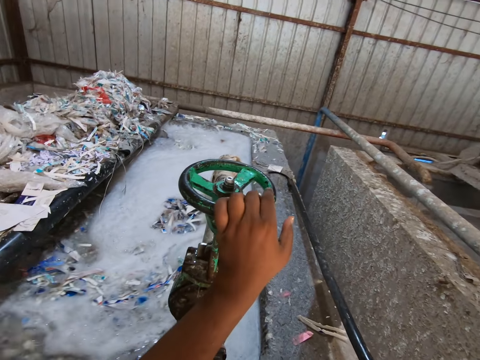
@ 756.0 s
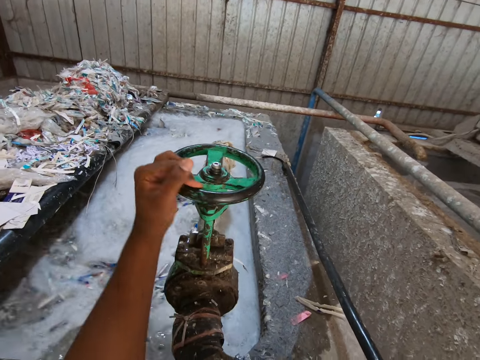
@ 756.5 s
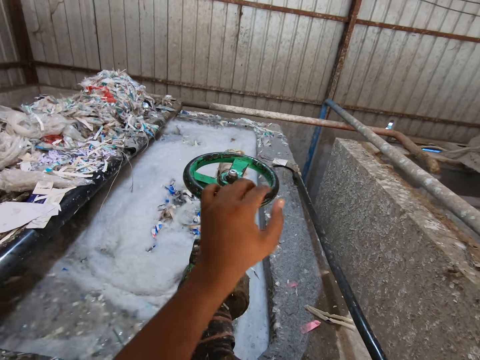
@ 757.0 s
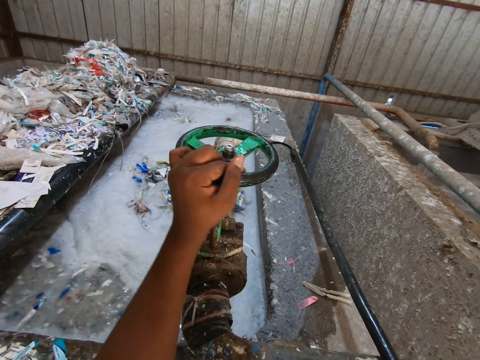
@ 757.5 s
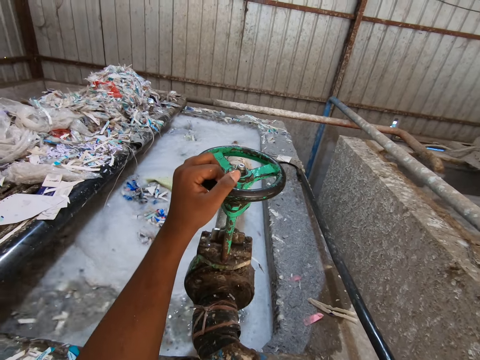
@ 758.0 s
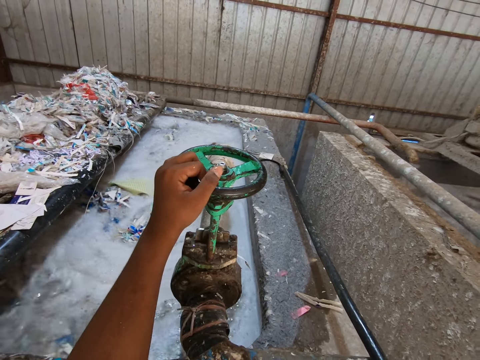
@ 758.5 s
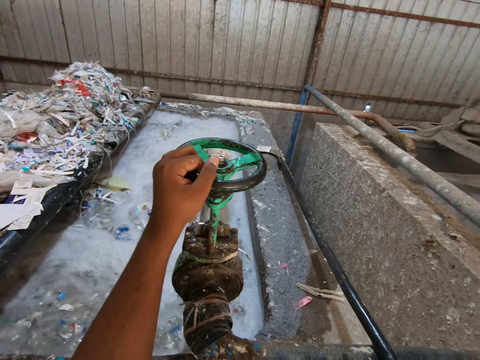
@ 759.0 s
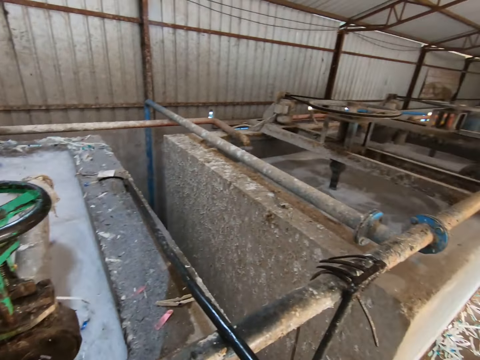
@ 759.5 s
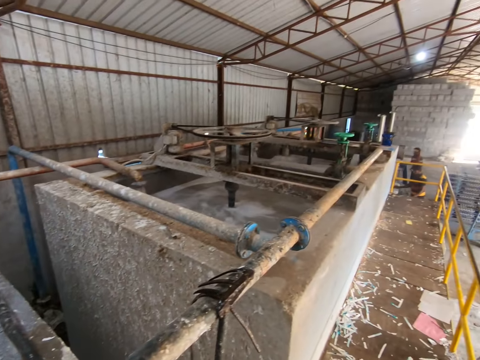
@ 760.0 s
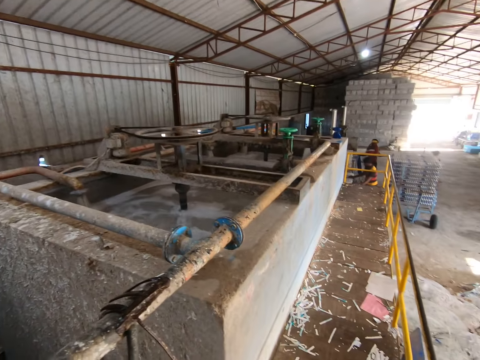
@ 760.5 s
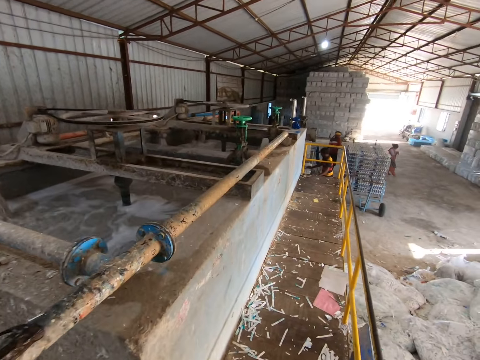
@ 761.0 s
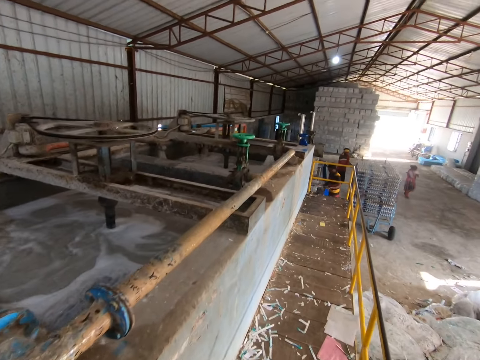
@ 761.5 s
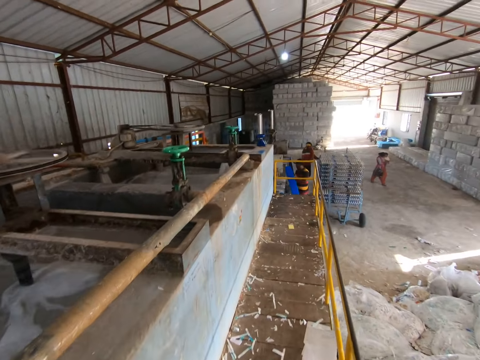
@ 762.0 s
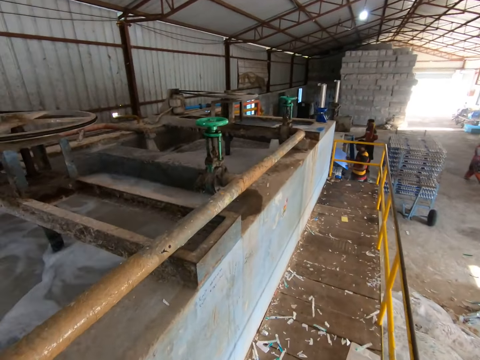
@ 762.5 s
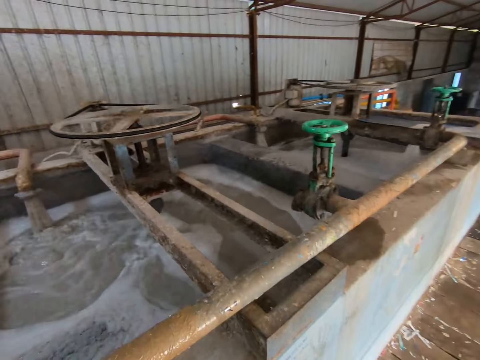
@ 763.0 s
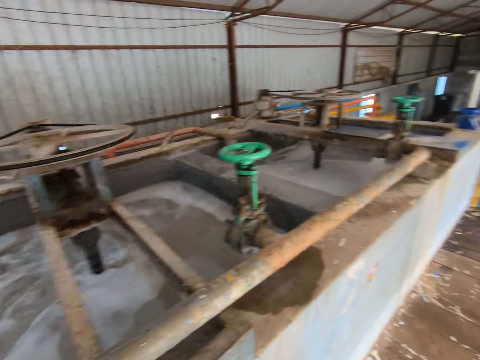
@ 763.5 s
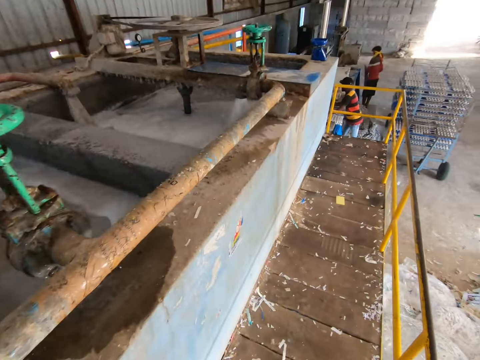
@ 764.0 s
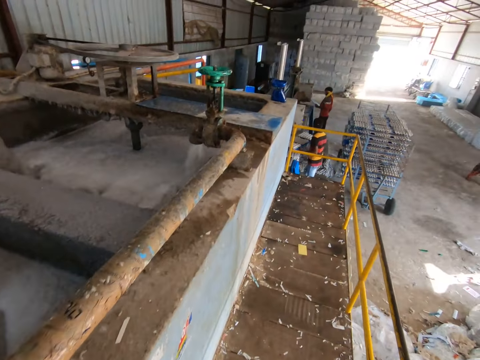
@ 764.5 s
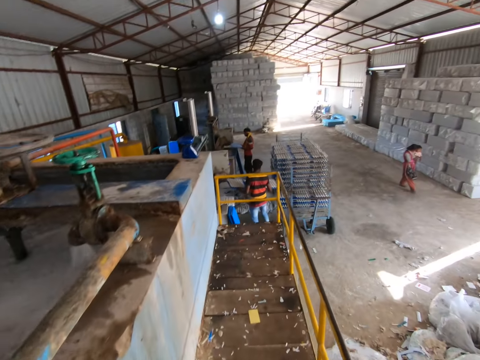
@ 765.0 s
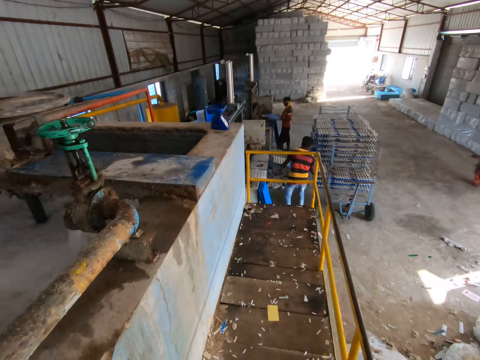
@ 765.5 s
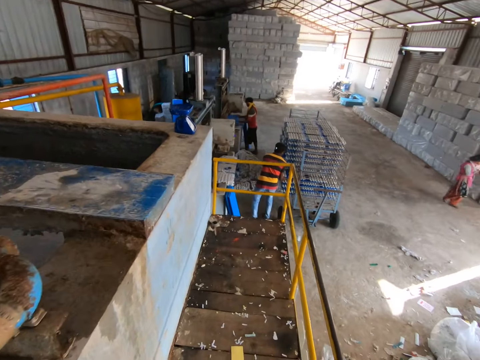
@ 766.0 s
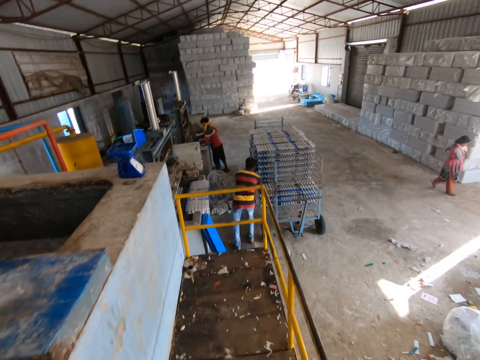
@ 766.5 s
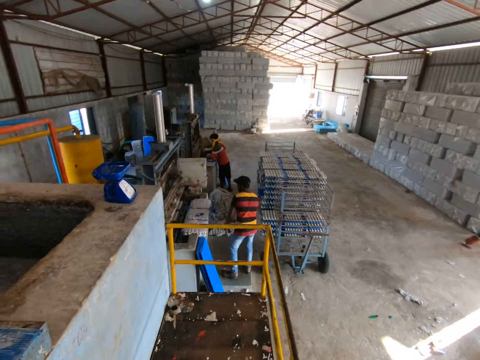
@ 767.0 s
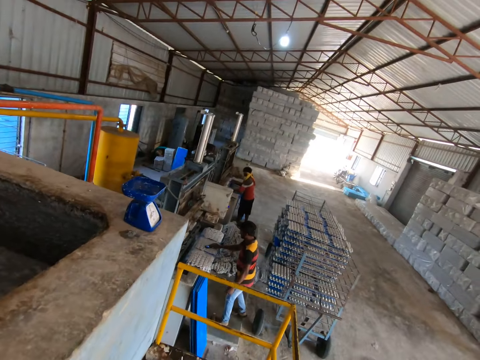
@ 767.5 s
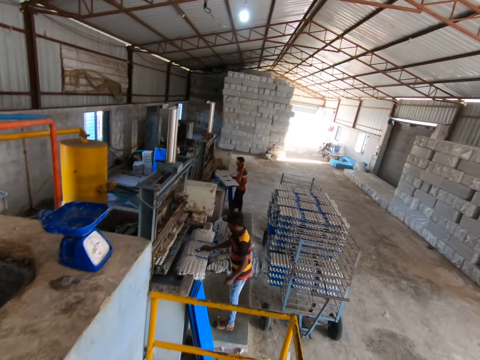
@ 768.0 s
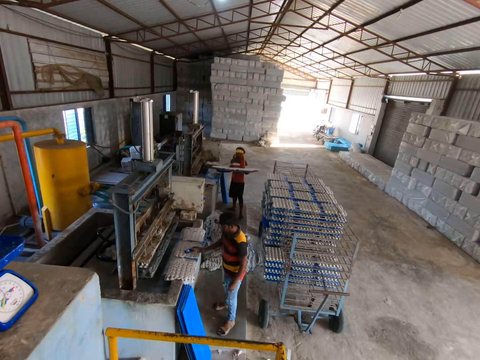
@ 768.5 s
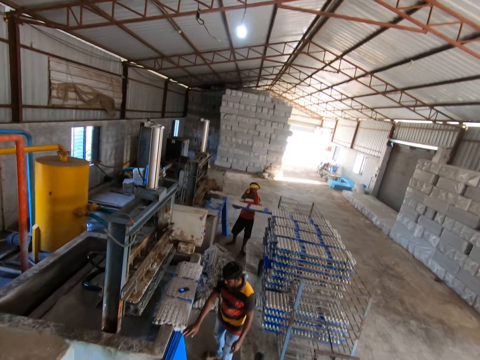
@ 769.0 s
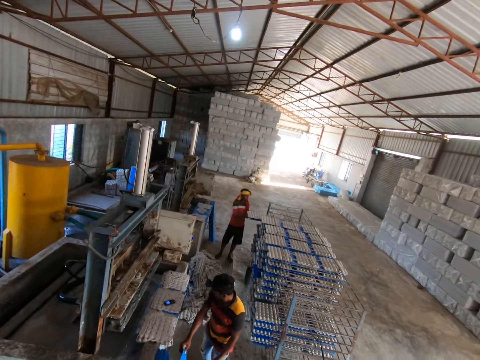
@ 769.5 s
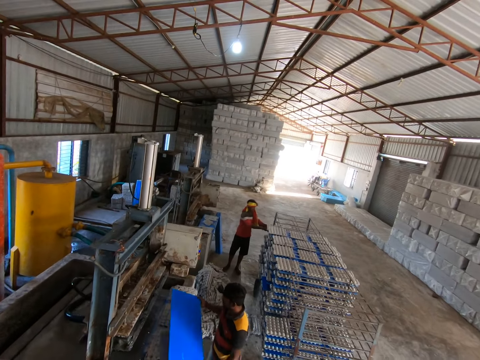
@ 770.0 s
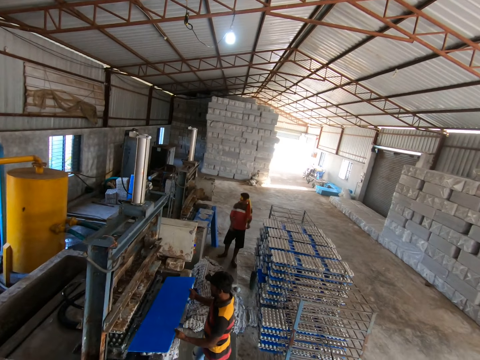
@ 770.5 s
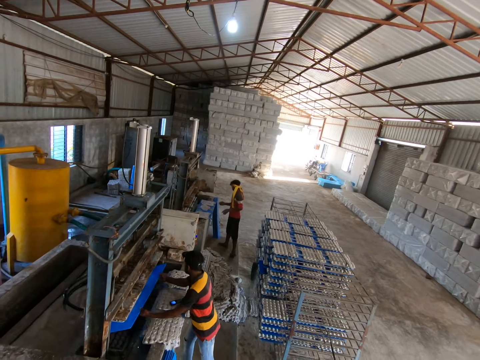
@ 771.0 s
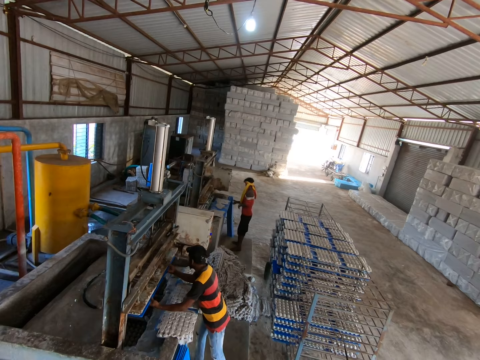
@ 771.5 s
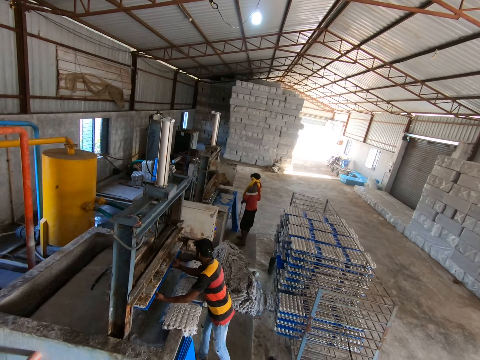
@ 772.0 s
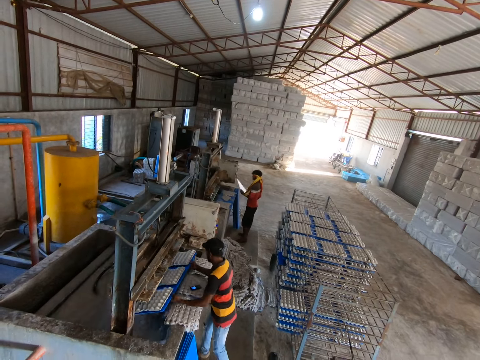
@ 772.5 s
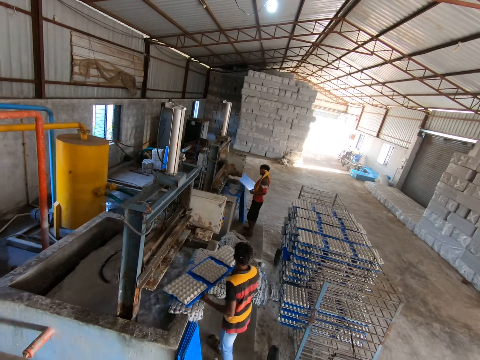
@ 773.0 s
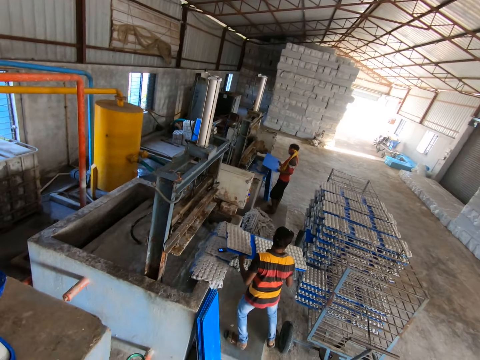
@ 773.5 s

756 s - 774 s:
The camera wearer stops work. They walk forward. A man places the tray of egg cartons in the shelf with his hands. Another man picks a tray from the ground with his hands and inserts the tray into the egg carton making machine with his hands. The first man picks a tray from the ground with his hands. The other man removes the tray of egg cartons from the egg carton making machine with his hands and places the tray of egg cartons in the shelf with his hands. The first man inserts the tray into the egg carton making machine with his hands and removes the tray of egg cartons from the egg carton making machine with his hands. The other man presses a phone on a tray of egg cartons on a pond with his right hand. The first man places the tray of egg cartons in the shelf with his hands. The other man picks a tray from the ground with his hands. The camera wearer looks around. The other man inserts the tray into the egg carton making machine with his hands. The first man picks a tray from the ground with his hands. The other man removes the tray of egg cartons from the egg carton making machine with his hands.

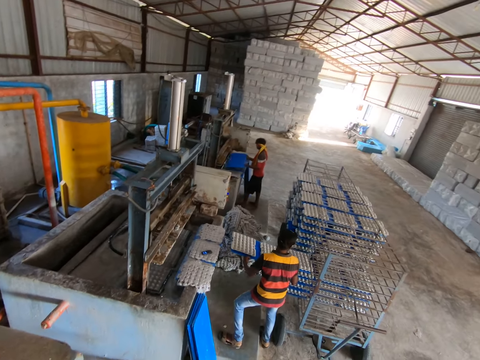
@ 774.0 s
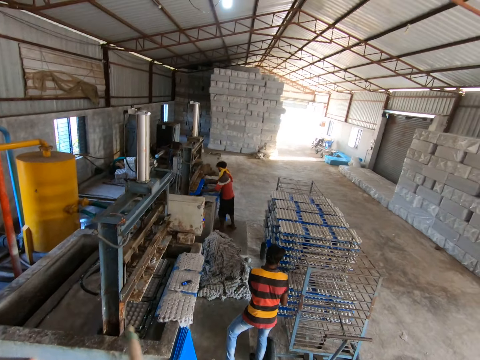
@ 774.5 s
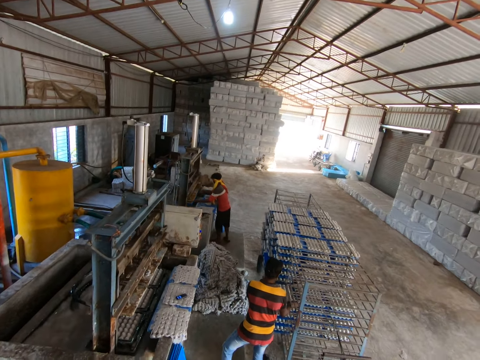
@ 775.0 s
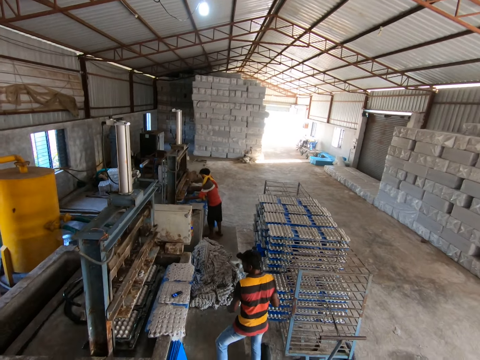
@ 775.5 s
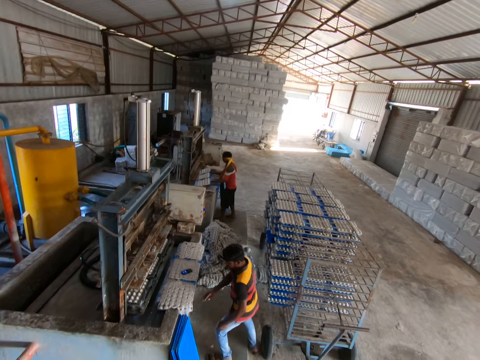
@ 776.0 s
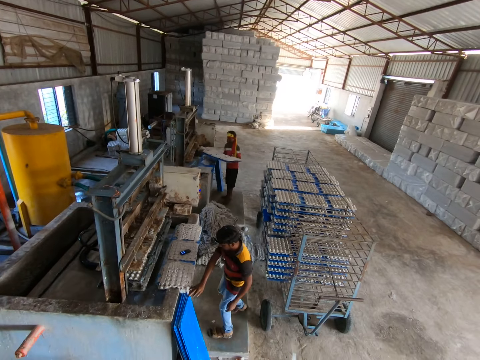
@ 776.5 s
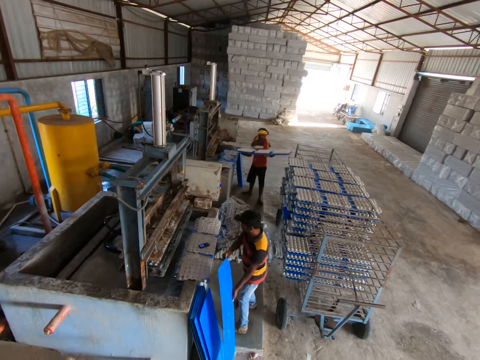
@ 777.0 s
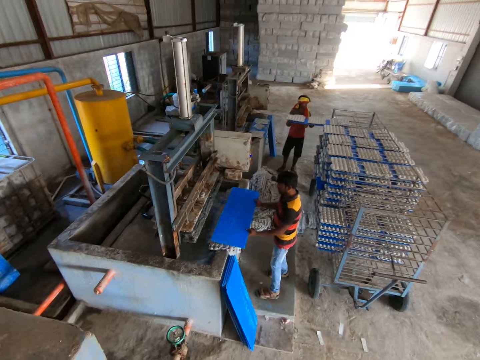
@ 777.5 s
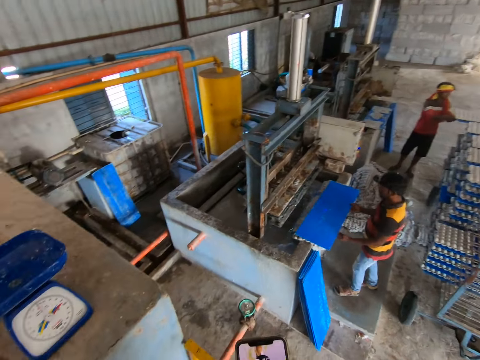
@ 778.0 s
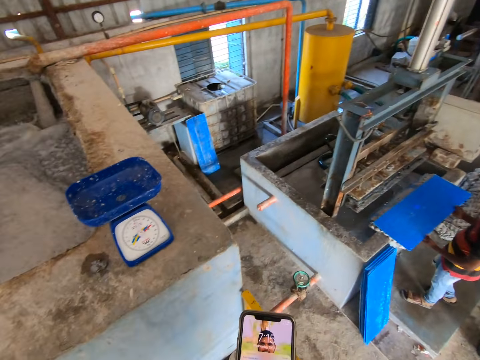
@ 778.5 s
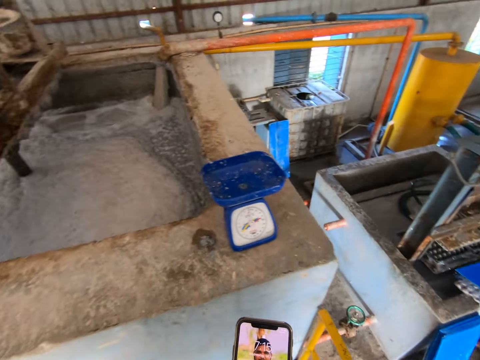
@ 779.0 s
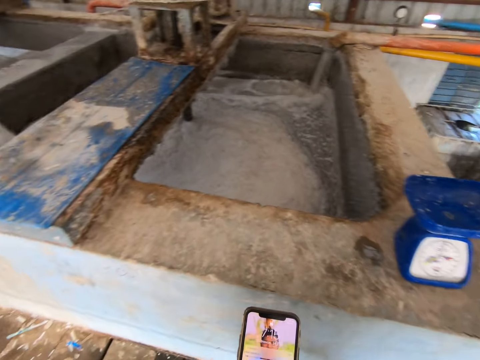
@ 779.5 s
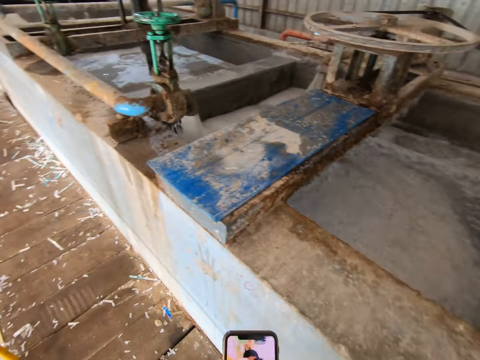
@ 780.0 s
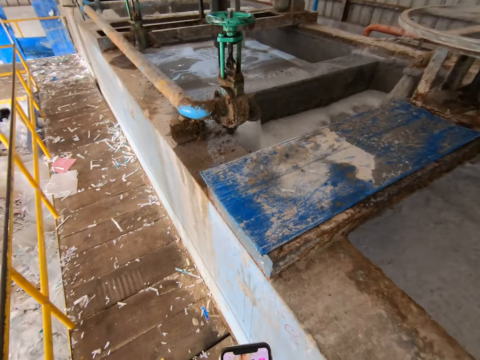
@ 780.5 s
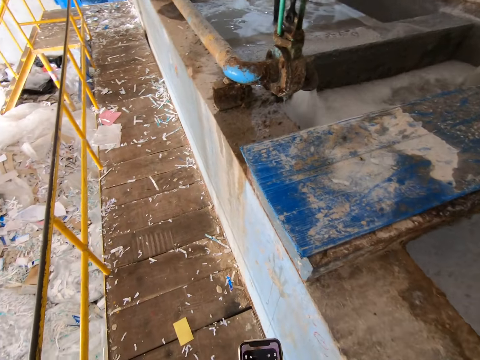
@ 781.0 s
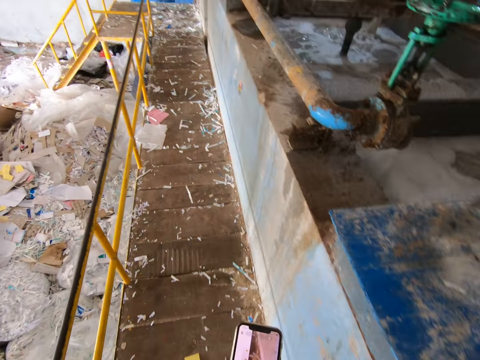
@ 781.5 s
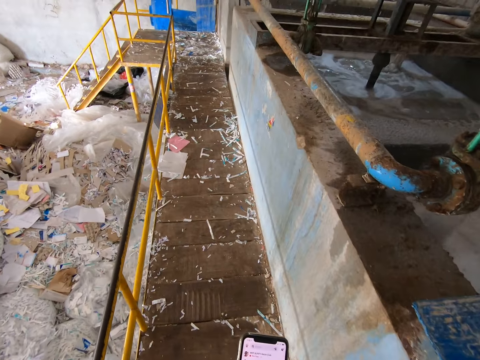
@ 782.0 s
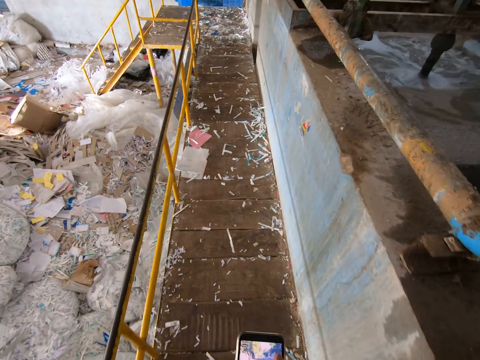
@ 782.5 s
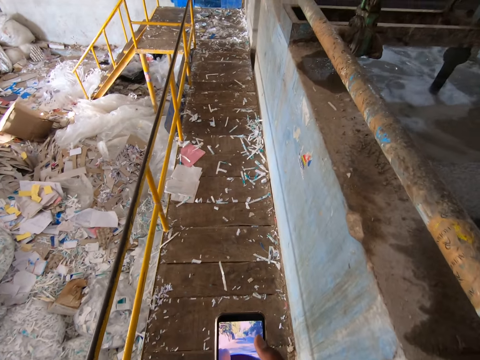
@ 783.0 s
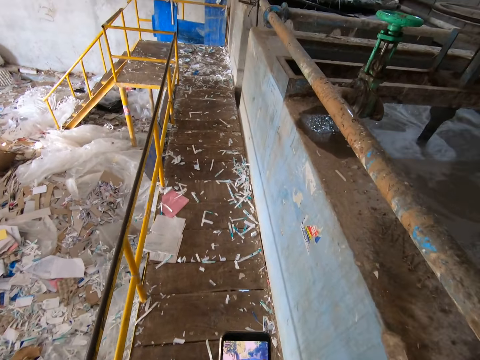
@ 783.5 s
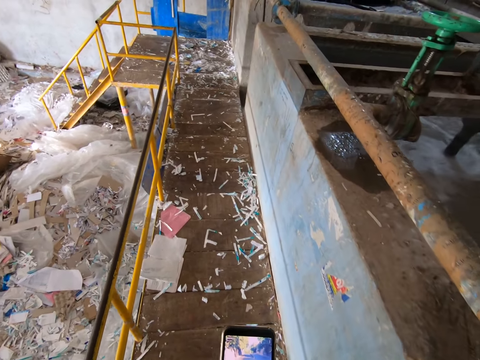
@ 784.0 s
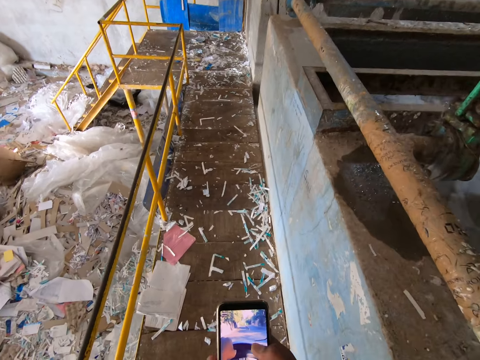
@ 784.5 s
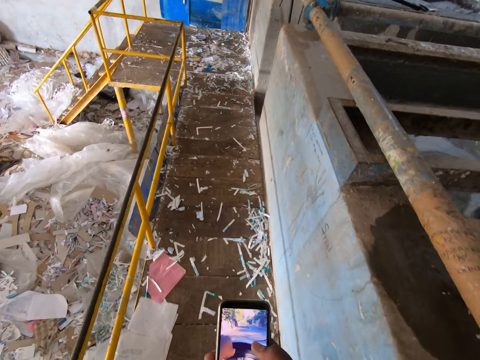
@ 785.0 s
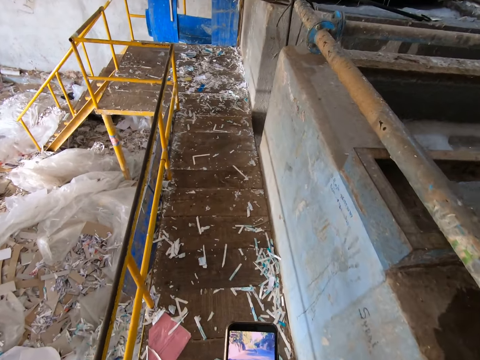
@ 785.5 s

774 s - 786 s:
A man places the tray of egg cartons in the shelf with his hands, inserts the tray into the egg carton making machine with his hands, and removes the tray of egg cartons from the egg carton making machine with his hands. Another man picks a tray from the ground with his hands. The first man places the tray of egg cartons in the shelf with his hands. The camera wearer operates a phone with his hands. He walks forward.
